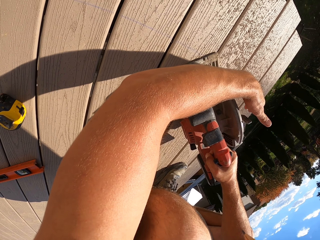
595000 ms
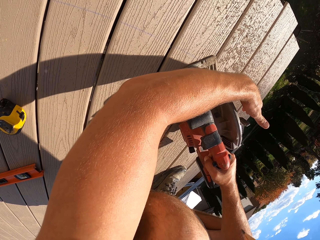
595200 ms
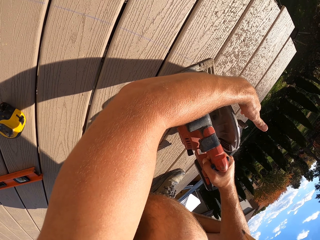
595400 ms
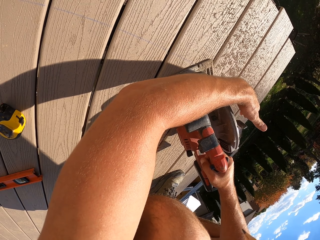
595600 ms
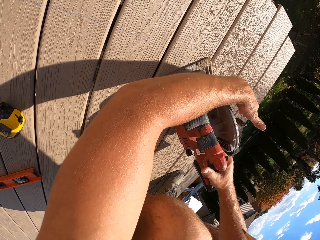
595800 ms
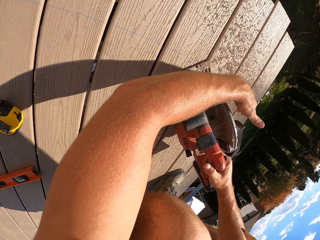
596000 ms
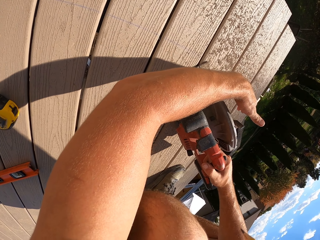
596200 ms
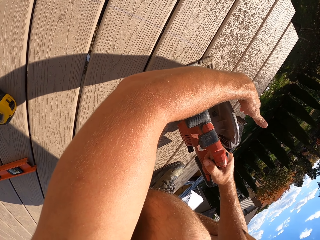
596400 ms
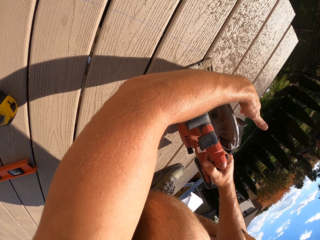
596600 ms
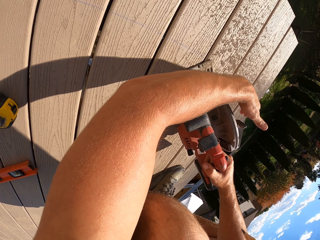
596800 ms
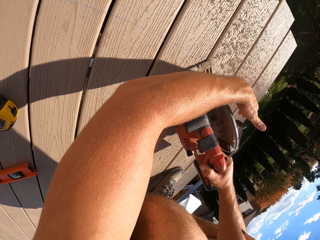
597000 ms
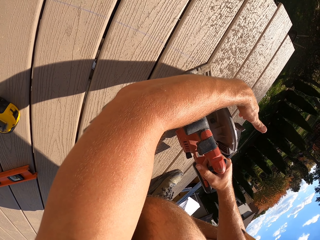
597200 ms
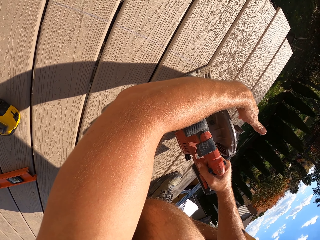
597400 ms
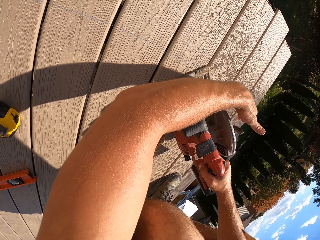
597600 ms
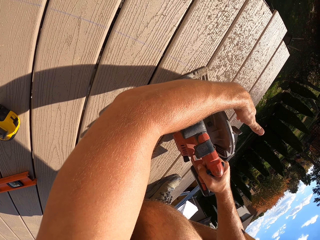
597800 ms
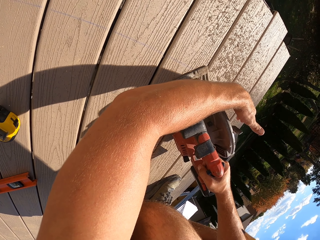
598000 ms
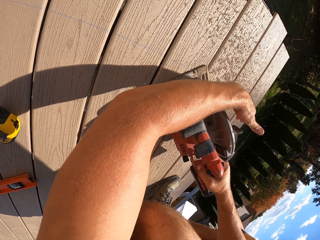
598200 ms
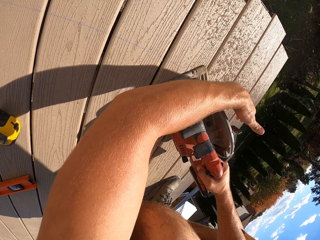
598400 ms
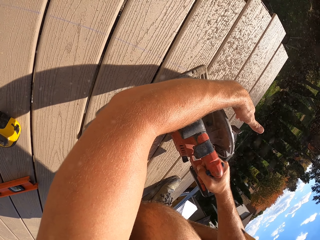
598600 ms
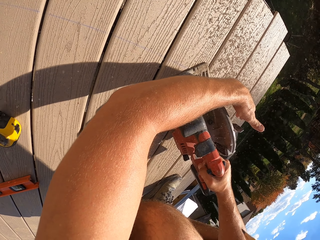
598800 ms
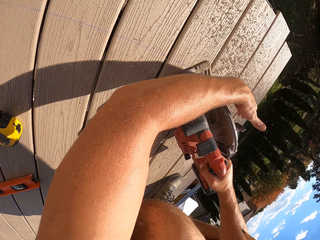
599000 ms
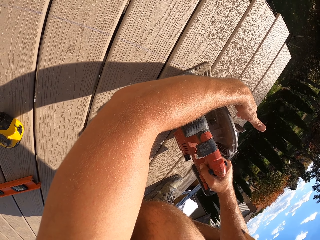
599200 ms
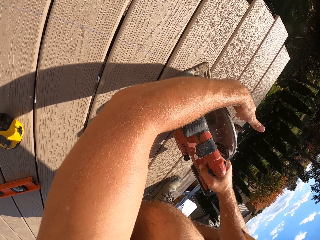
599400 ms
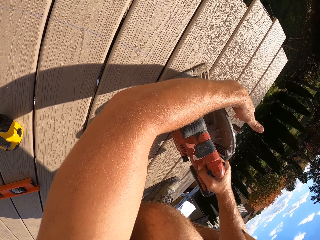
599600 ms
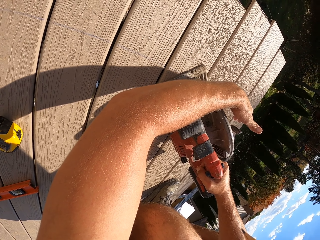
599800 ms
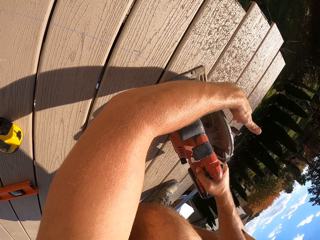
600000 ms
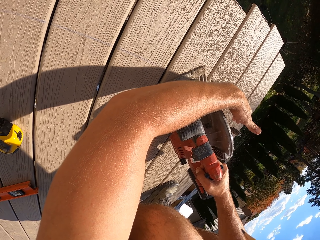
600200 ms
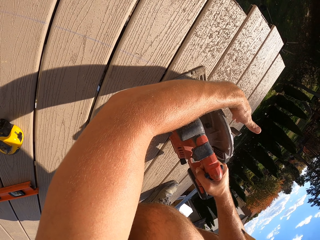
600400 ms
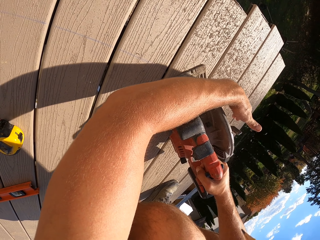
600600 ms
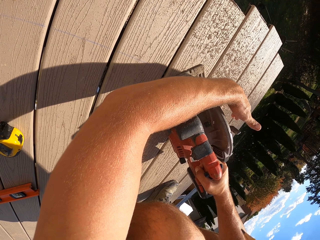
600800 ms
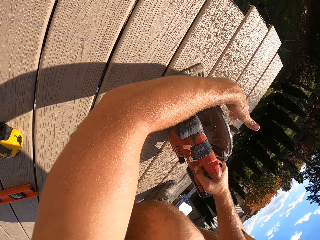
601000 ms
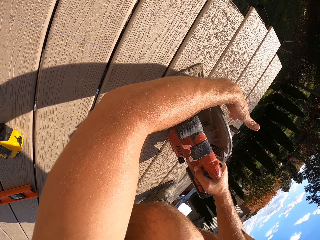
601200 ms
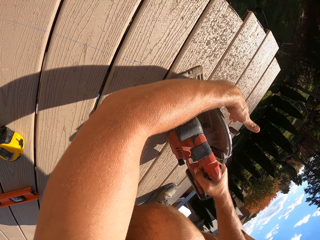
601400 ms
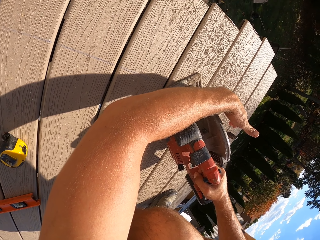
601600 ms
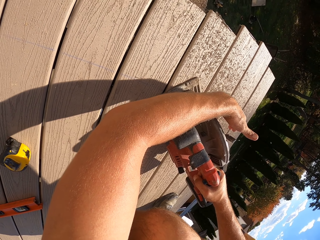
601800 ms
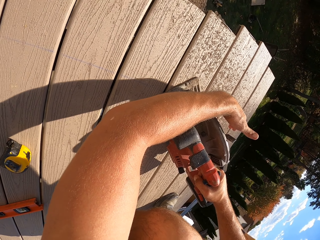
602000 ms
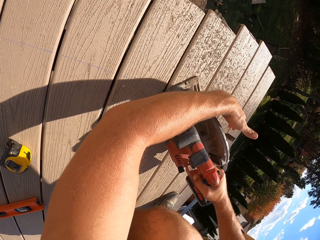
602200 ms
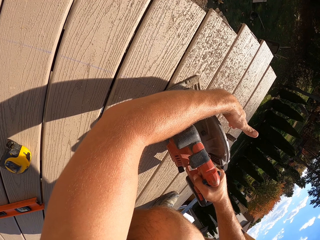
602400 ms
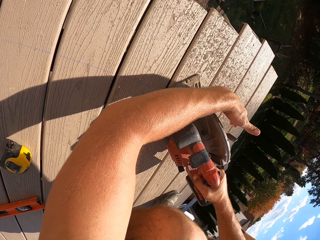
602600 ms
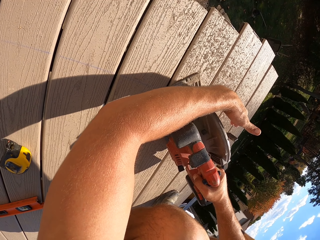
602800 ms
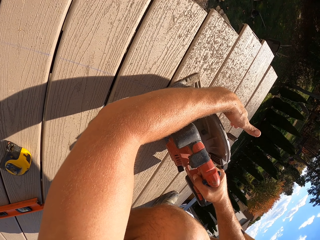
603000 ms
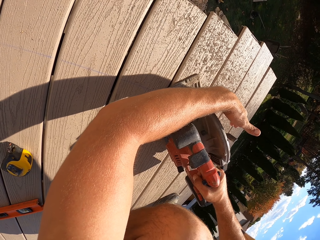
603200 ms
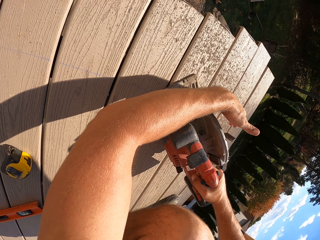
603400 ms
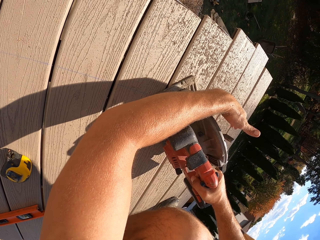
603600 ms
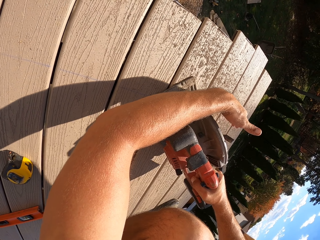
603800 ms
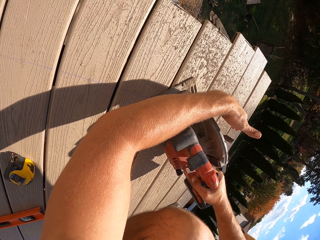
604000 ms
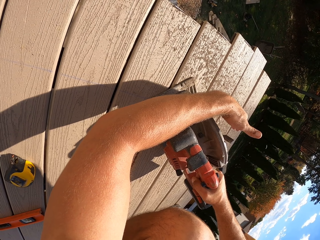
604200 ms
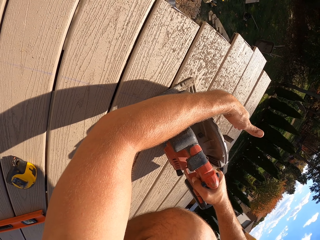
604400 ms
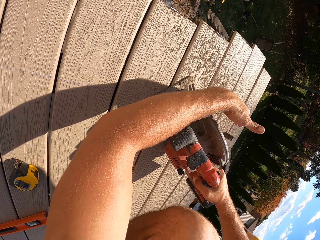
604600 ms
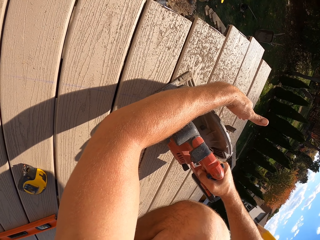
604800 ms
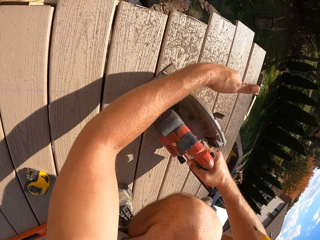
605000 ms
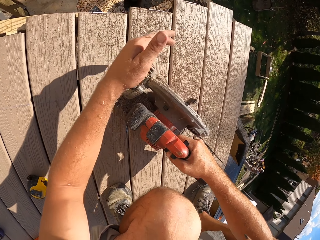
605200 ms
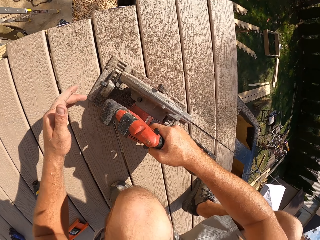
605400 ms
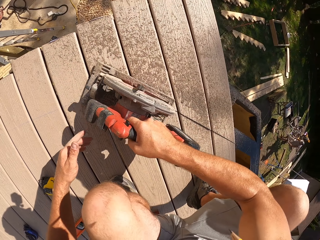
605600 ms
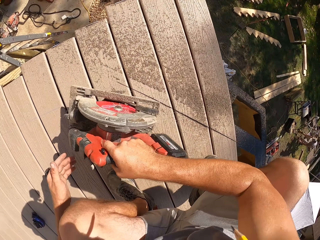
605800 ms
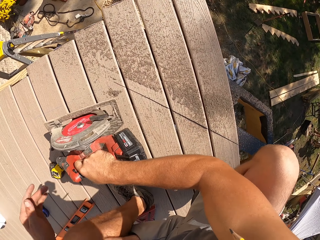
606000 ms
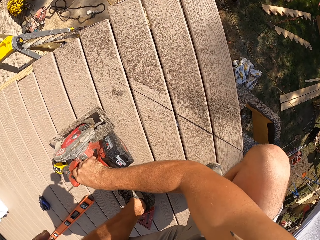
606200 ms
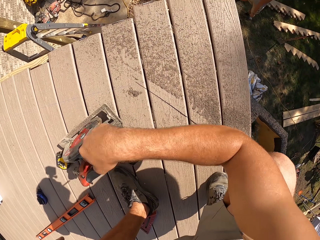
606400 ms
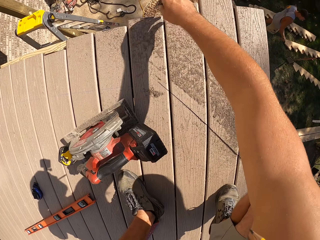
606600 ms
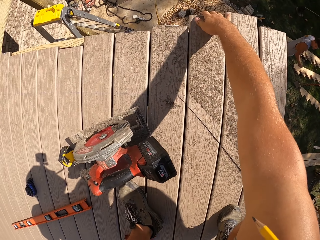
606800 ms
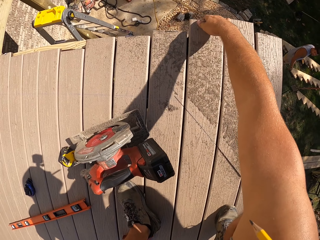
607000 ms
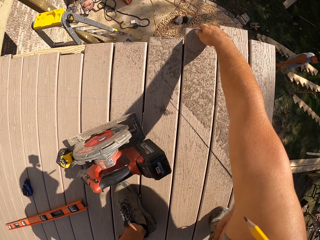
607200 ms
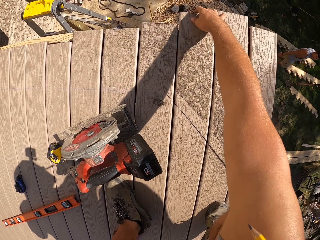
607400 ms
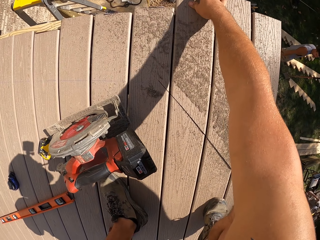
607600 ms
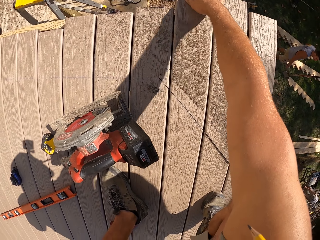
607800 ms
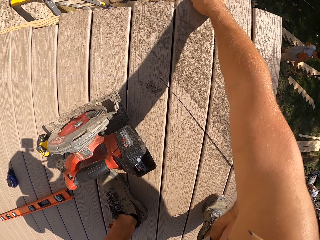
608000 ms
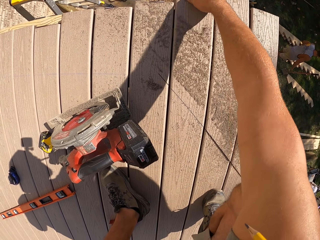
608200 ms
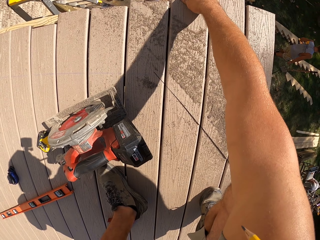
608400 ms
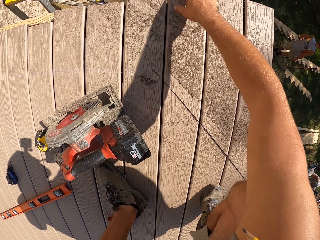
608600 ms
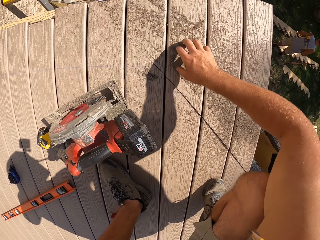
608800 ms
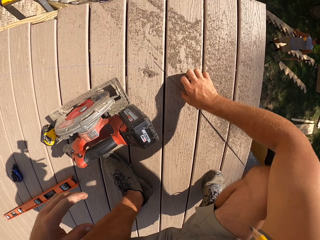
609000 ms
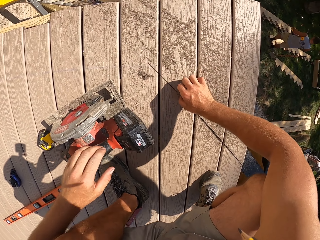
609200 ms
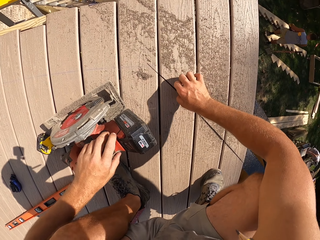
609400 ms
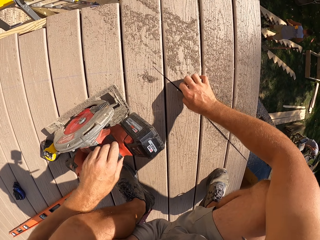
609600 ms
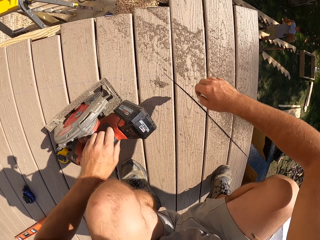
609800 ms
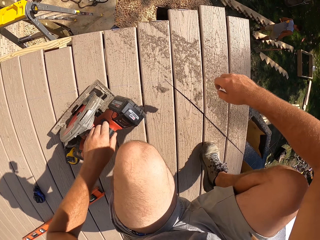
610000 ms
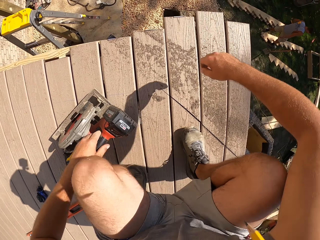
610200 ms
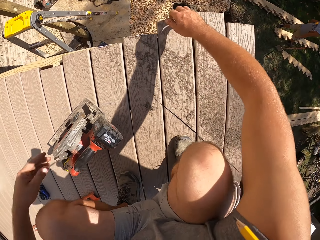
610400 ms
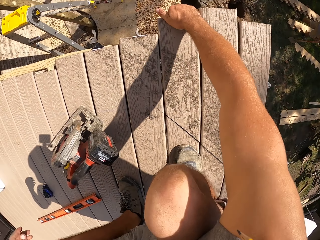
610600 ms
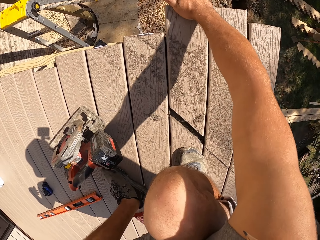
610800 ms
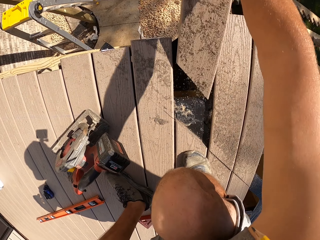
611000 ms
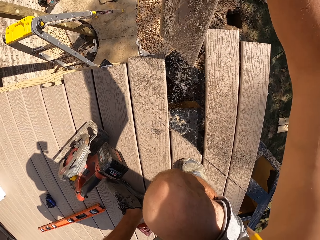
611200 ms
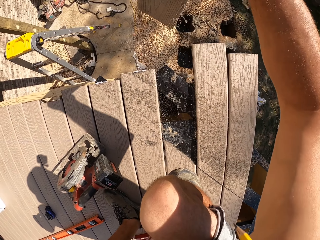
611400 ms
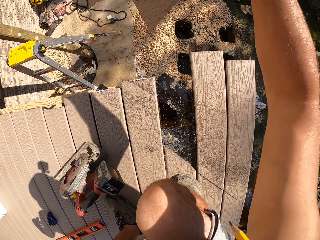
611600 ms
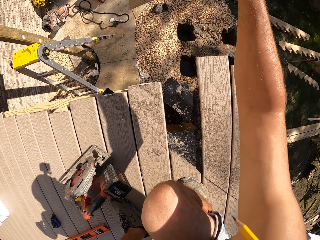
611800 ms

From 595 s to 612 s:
The camera wearer moves the circular jigsaw. They place the wood cutter on the wood. They check on the wood. They pull a wood. They remove the piece of wood. They pick the wood.

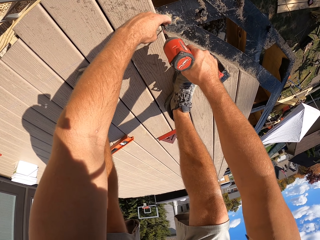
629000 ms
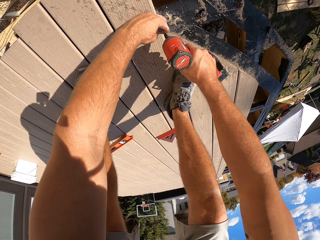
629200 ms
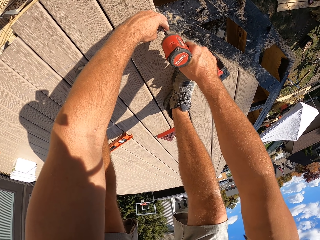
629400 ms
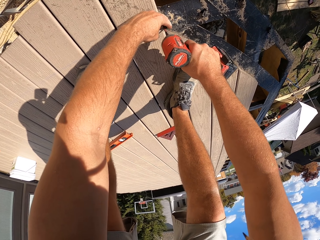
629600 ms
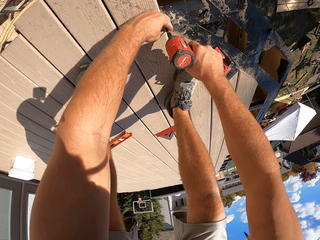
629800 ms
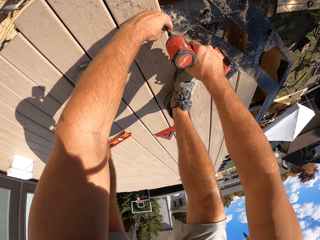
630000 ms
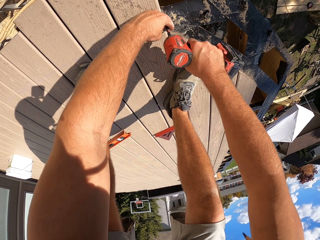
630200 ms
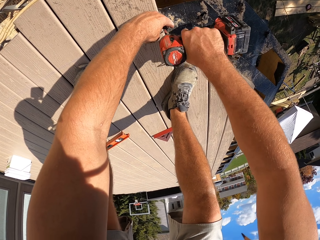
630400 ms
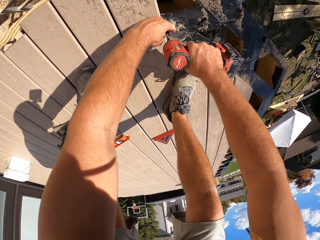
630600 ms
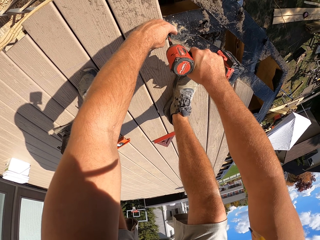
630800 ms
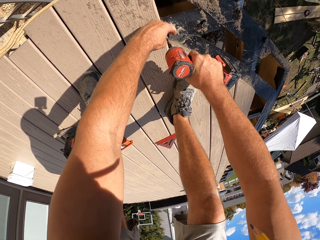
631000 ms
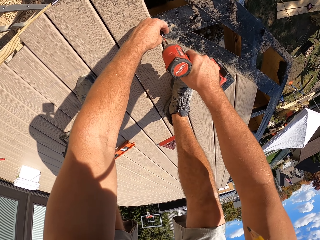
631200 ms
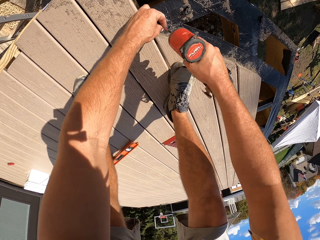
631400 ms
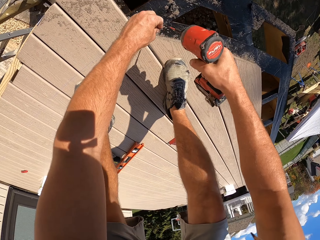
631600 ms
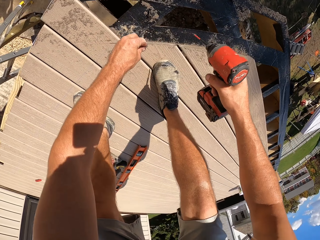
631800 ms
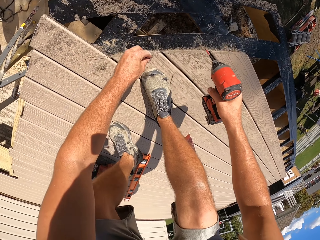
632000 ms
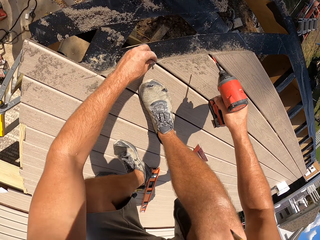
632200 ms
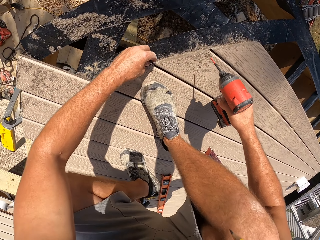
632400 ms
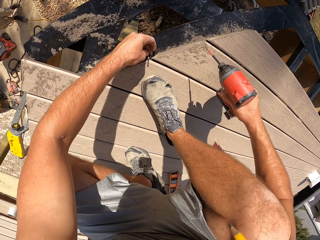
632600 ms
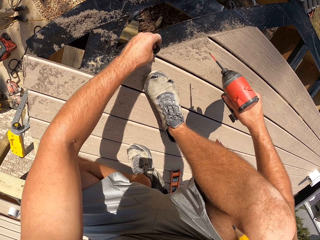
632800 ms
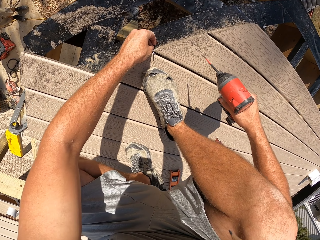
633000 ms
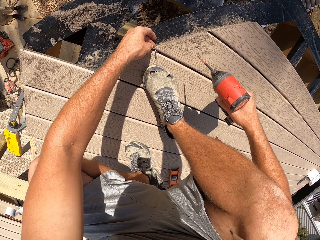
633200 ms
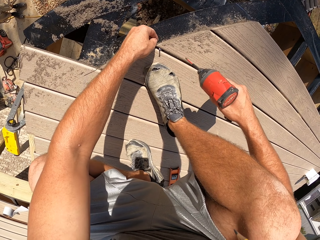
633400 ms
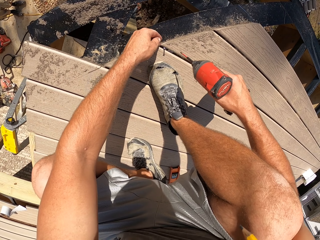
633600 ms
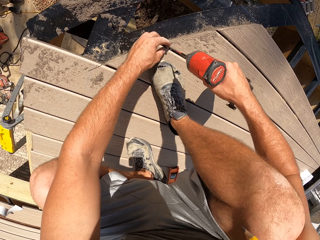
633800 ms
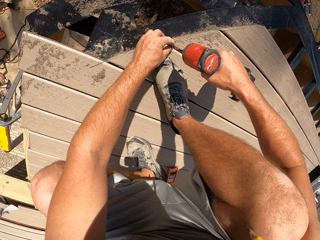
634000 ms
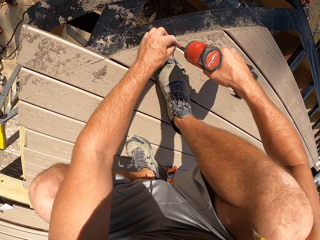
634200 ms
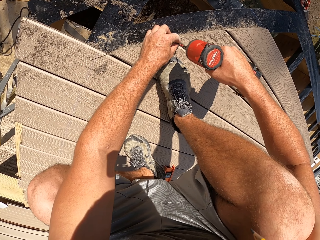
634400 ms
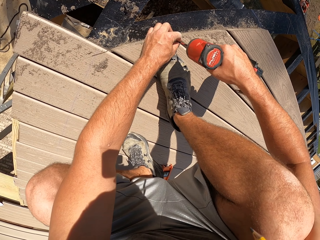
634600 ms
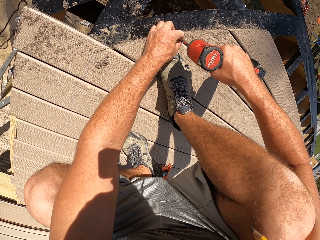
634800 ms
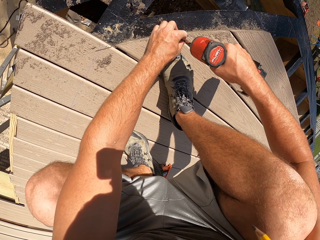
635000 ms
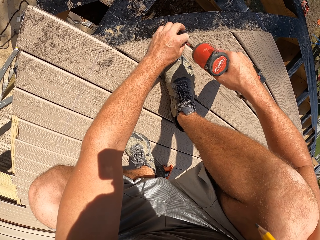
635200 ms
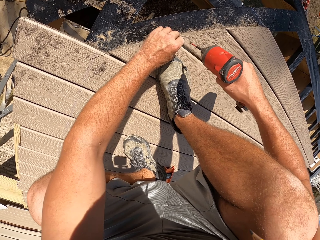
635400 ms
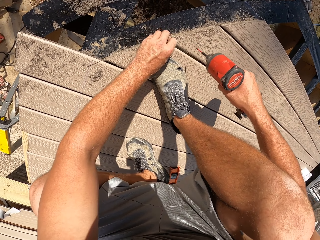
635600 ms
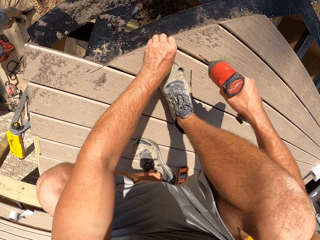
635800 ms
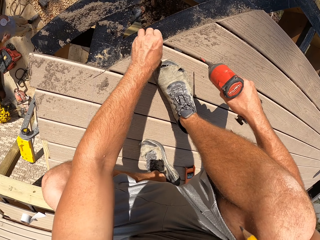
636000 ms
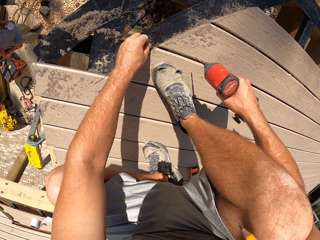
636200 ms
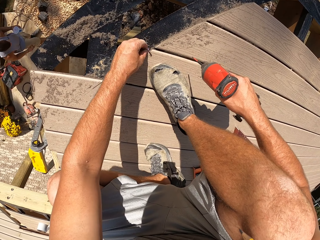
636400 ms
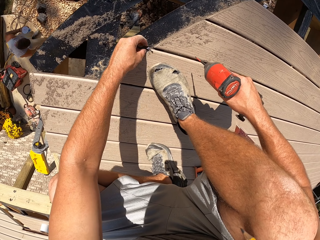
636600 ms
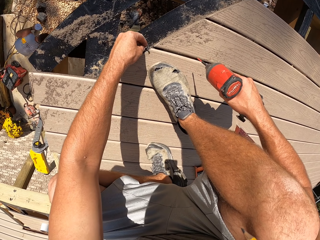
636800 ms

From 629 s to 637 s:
The camera wearer removes the nail on the wood. They drill on the wood. They drop the nail on the wood.
